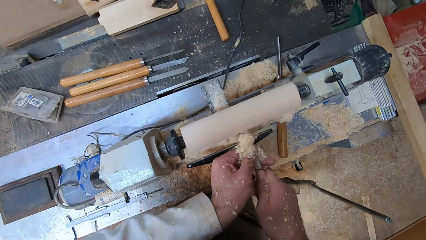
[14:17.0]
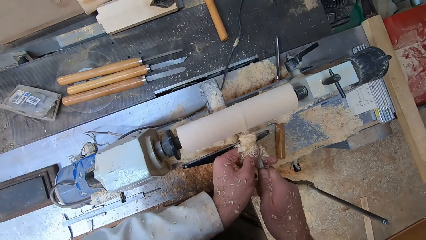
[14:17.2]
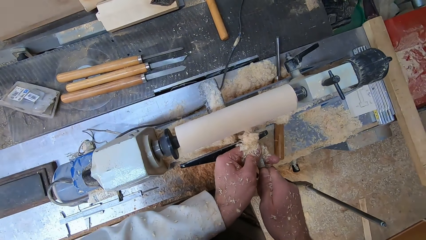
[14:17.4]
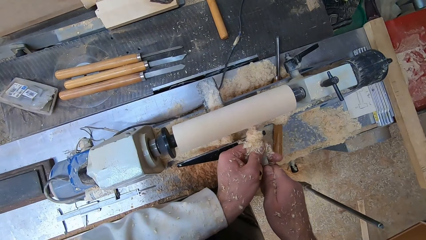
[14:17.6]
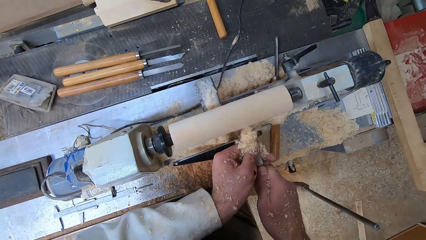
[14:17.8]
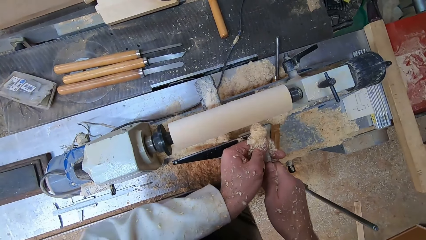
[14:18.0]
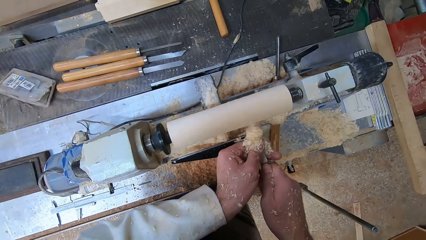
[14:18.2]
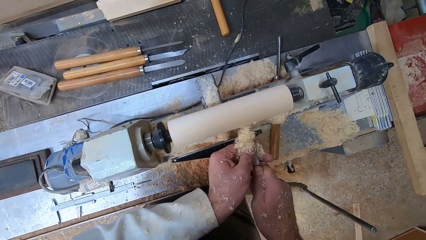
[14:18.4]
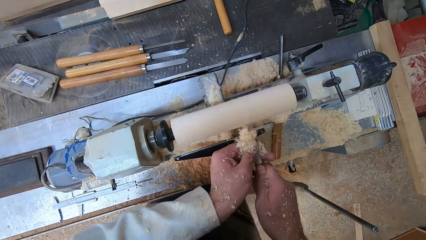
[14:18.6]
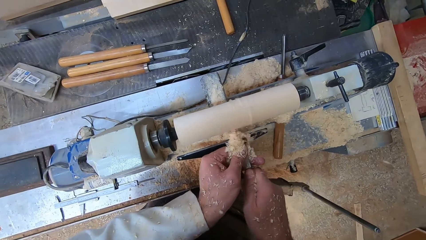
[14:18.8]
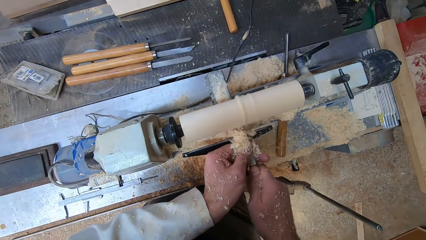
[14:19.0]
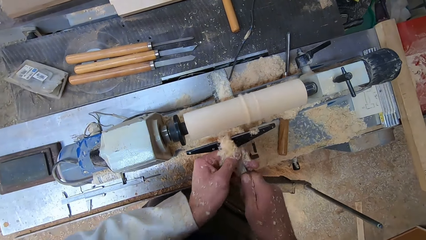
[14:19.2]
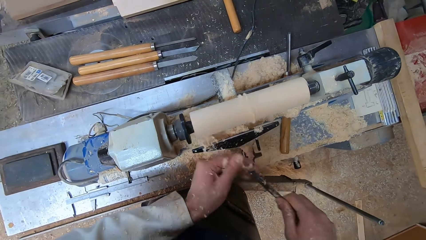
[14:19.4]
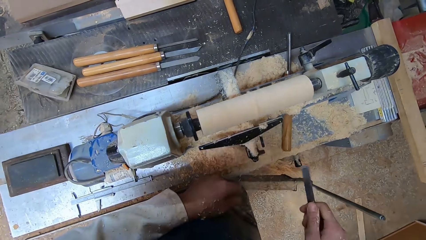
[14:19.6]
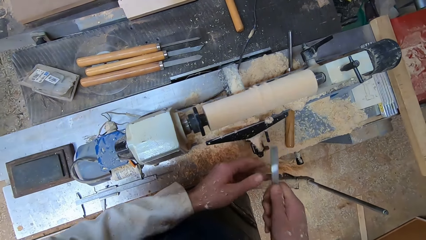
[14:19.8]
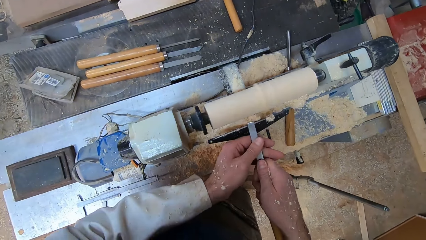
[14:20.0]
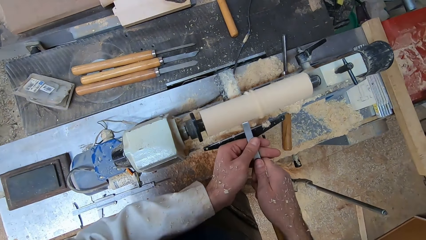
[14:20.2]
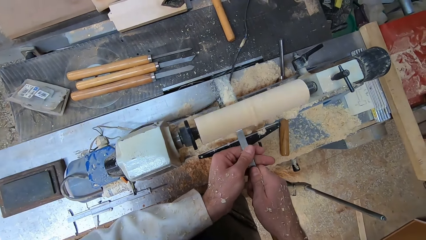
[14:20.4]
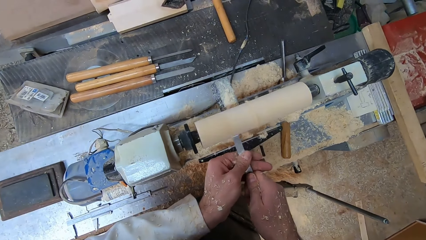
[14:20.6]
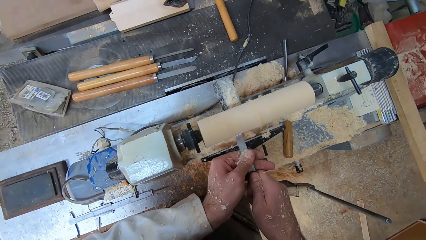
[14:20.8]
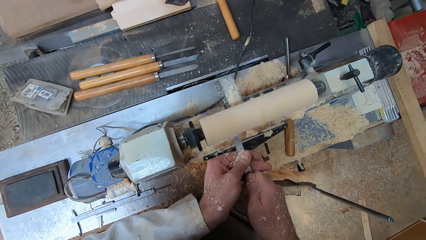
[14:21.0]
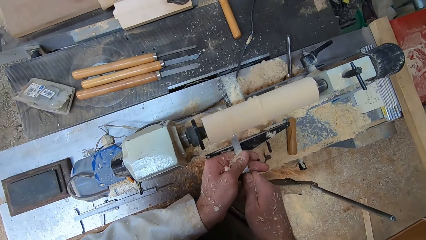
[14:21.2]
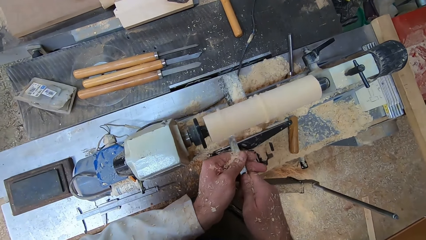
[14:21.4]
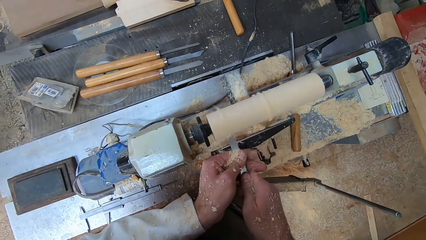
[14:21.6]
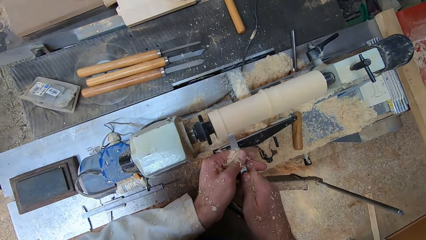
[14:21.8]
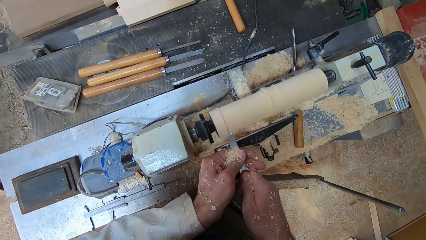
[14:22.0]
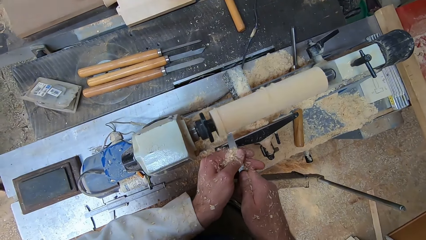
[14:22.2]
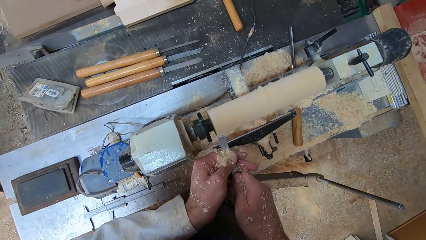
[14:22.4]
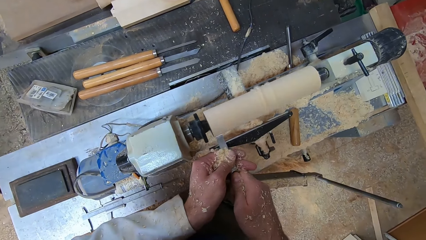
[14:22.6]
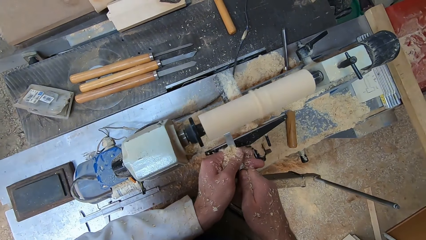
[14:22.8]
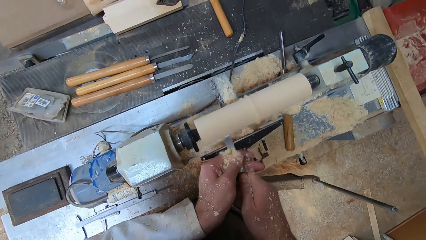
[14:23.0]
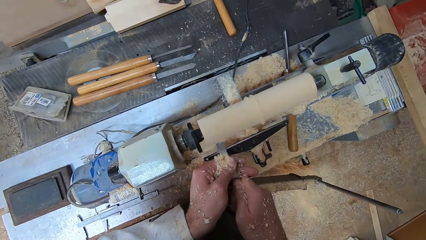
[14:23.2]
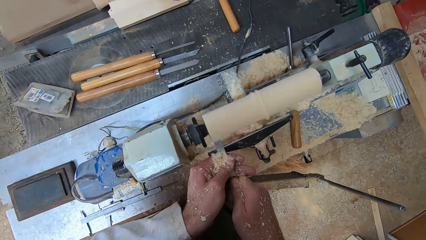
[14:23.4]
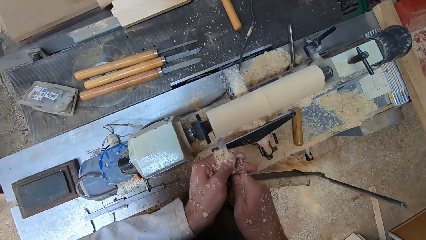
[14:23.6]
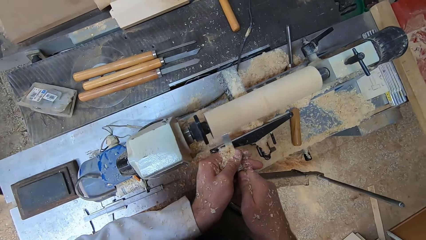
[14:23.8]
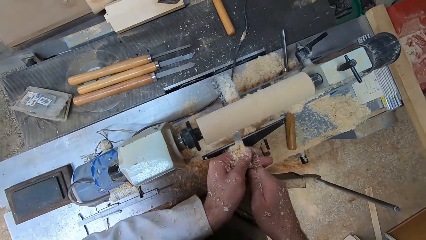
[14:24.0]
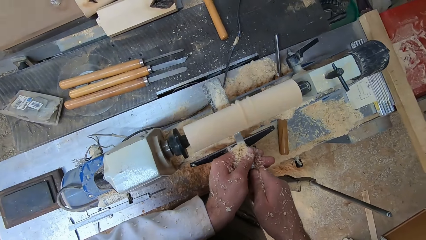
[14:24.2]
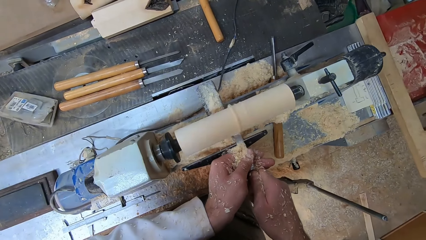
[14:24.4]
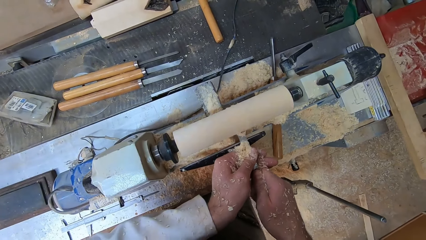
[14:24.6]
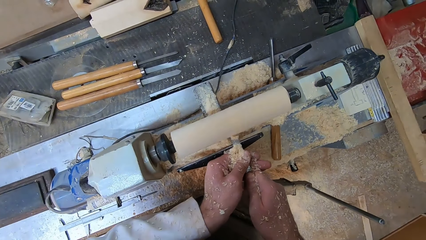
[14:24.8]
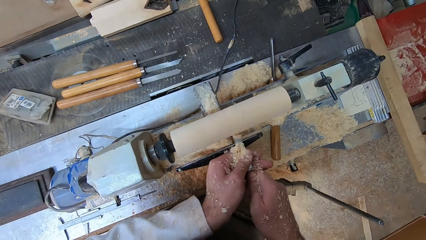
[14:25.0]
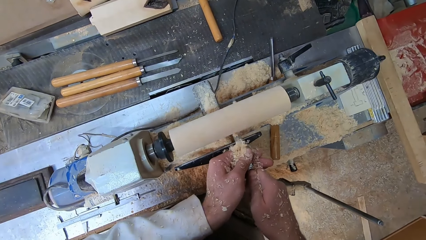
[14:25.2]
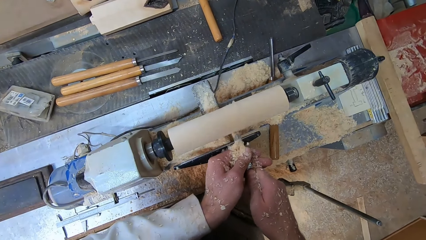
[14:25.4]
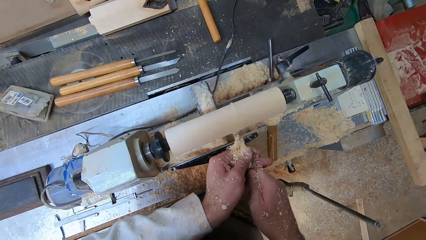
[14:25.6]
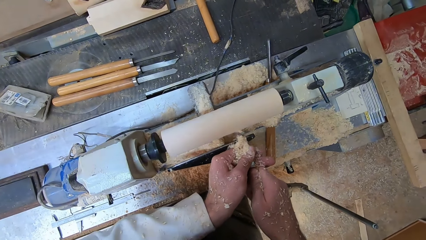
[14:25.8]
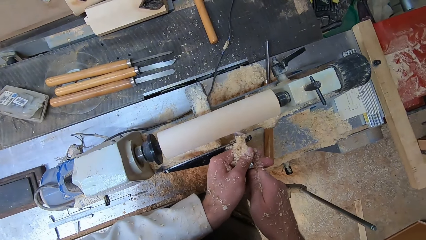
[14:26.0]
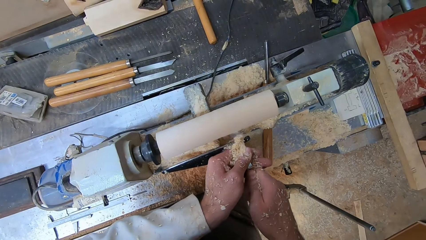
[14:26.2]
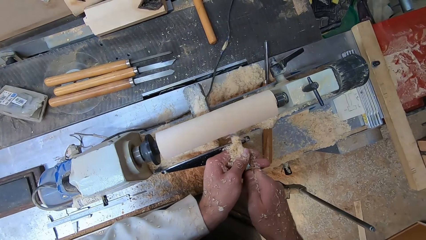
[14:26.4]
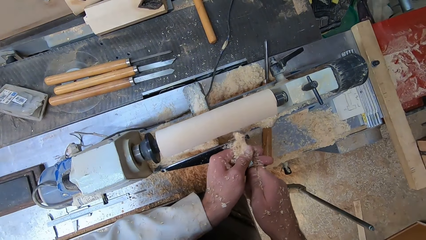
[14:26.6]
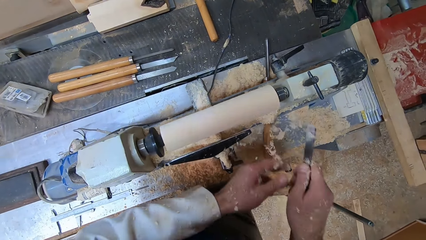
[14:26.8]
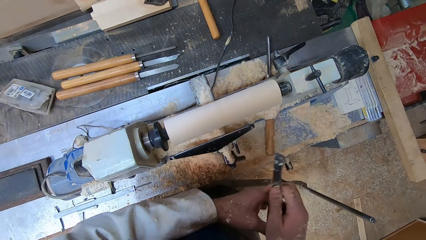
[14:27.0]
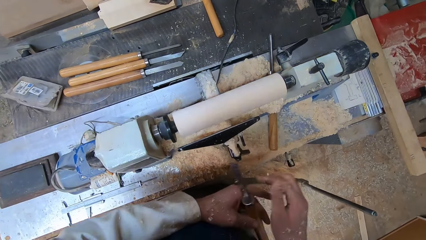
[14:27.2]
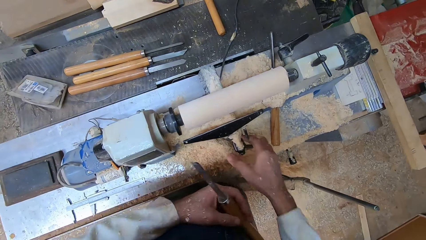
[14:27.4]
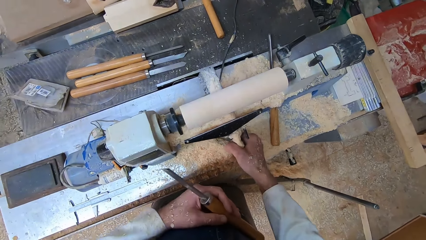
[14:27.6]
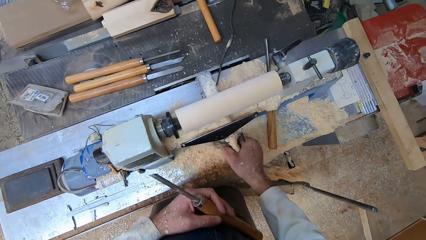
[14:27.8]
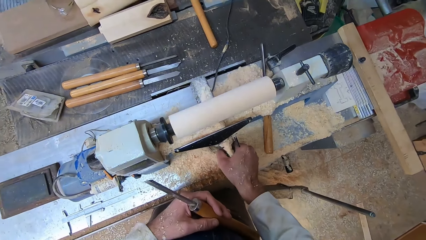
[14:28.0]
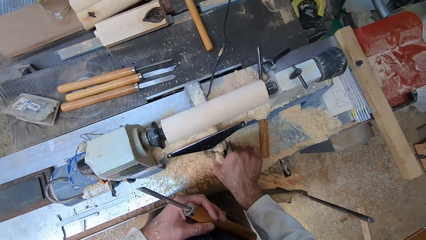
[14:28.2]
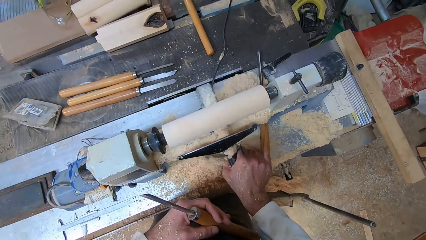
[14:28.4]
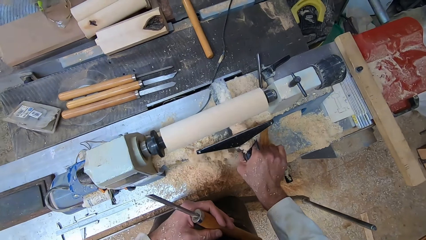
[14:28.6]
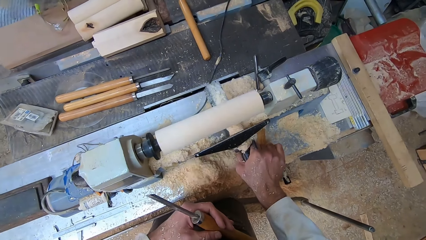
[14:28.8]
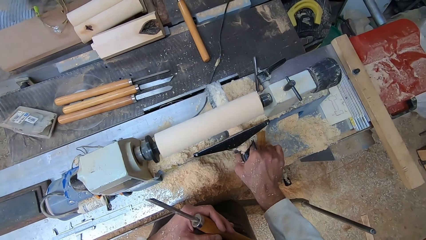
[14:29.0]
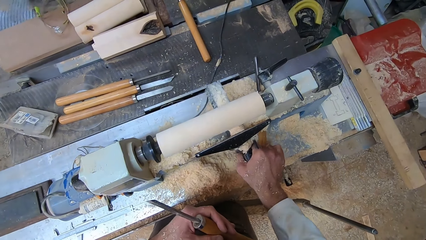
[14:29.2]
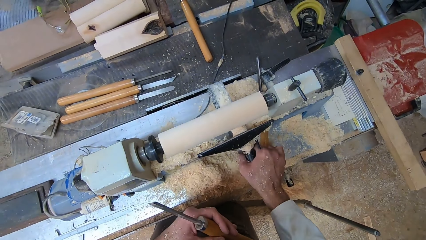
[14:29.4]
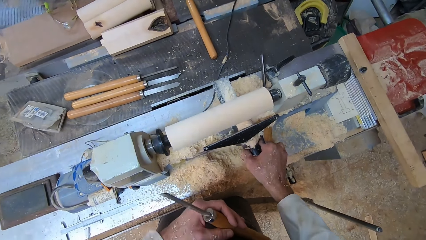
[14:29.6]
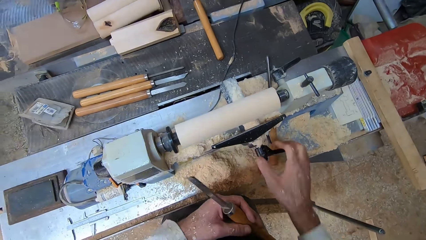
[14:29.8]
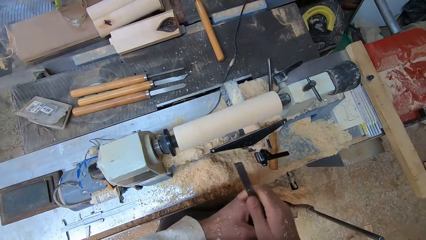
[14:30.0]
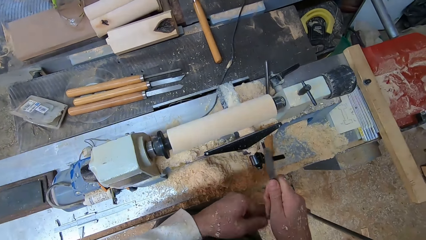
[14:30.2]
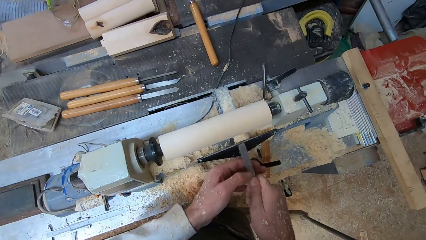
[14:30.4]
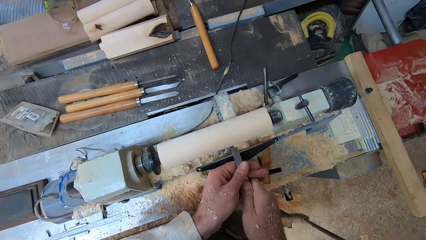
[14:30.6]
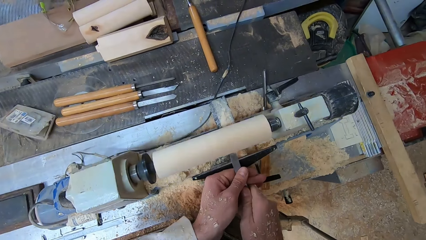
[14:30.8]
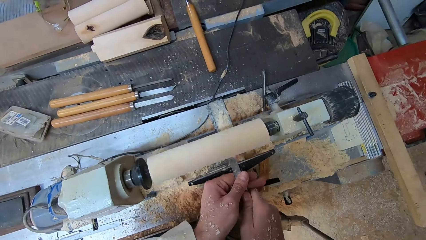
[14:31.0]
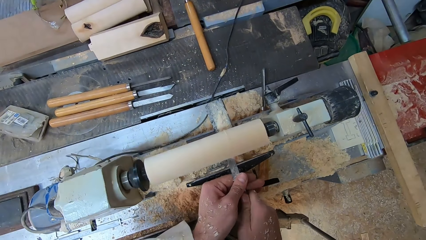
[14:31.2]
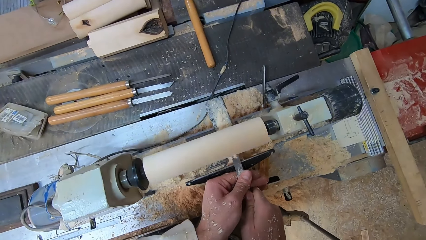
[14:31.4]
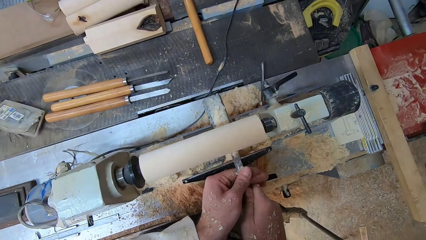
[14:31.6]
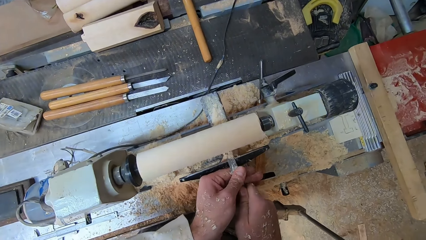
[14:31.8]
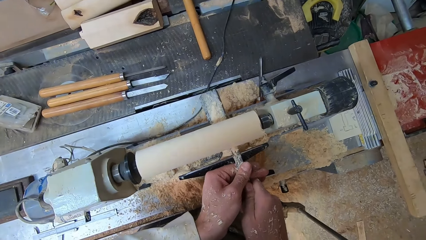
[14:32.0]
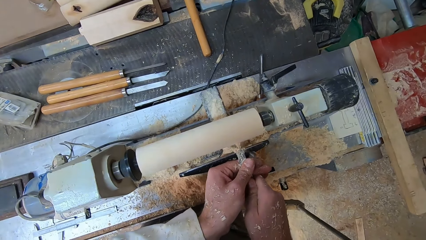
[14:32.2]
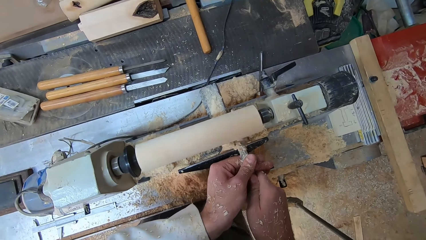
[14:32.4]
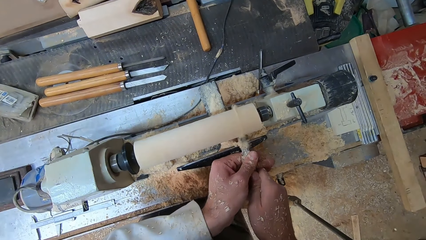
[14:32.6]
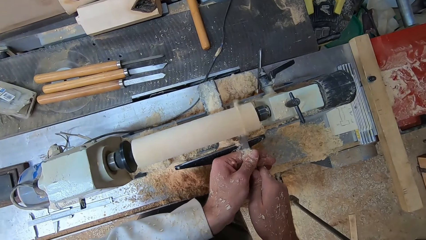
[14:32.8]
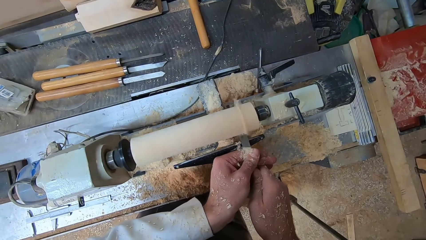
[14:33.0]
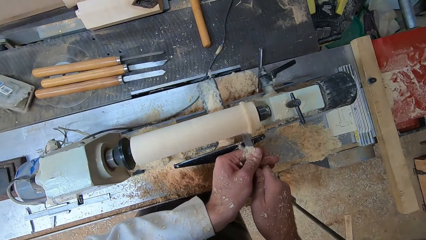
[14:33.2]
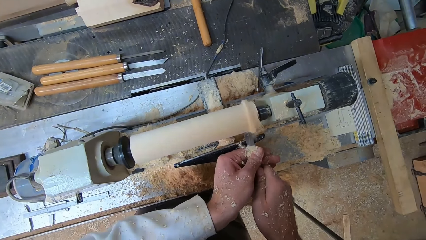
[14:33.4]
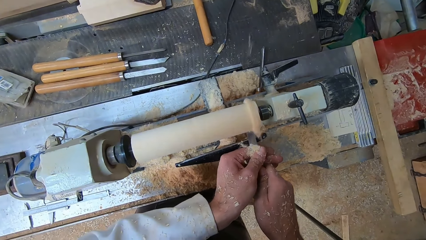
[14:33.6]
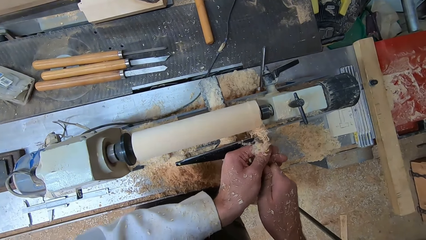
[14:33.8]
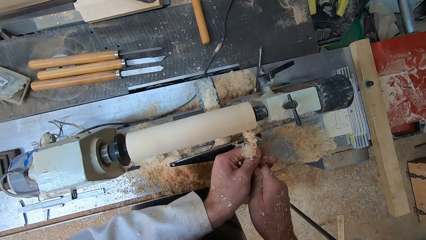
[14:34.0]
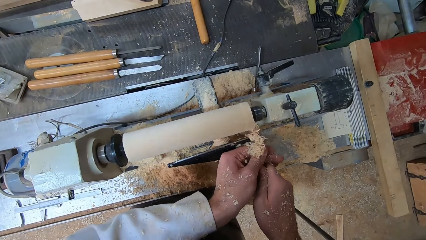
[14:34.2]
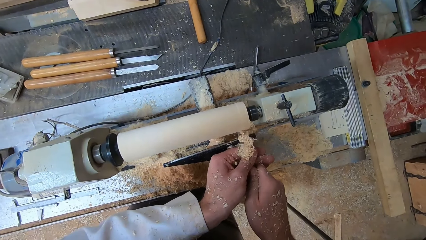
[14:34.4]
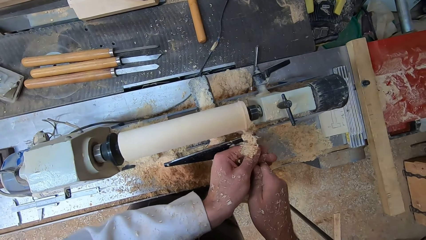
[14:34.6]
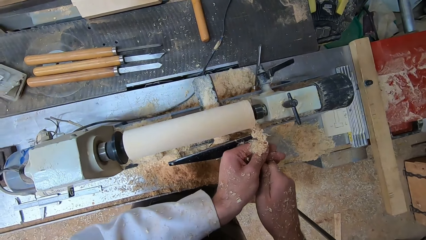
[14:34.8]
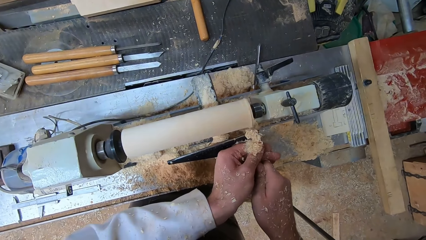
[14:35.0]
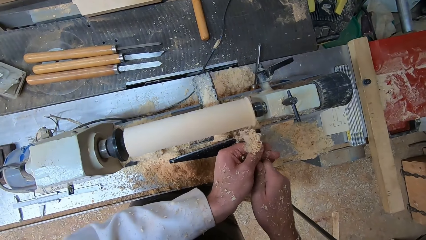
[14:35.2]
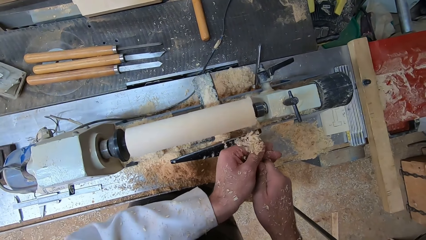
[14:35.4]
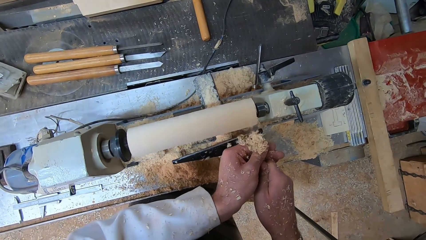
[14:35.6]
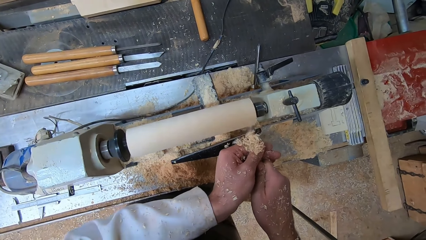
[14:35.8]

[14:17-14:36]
The camera wearer dusts sawdust off his left hand. He shapes the piece of wood with the chisel on the lathe machine. He dusts sawdust off his left hand and moves the chisel from his right hand to his left hand. He holds the handle of the lathe machine with his right hand and moves the handle of the lathe with his right hand. He takes his right hand off the handle of the lathe machine and moves the chisel from his left hand to his right hand. He shapes the piece of wood with the chisel on the lathe machine.
